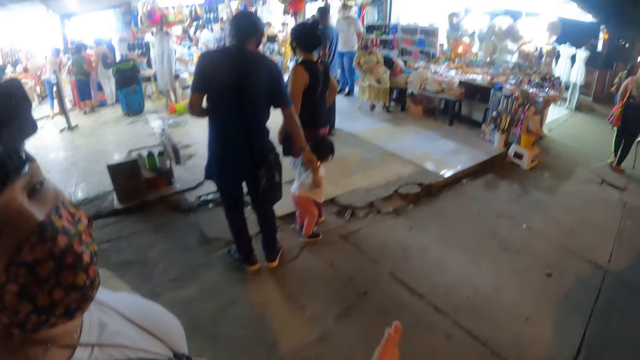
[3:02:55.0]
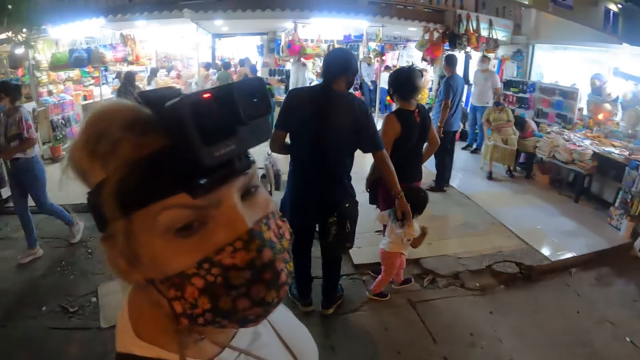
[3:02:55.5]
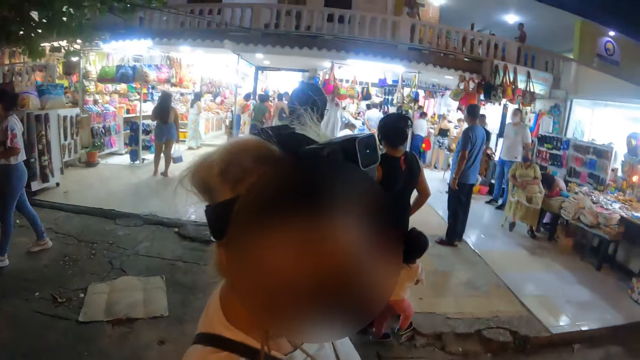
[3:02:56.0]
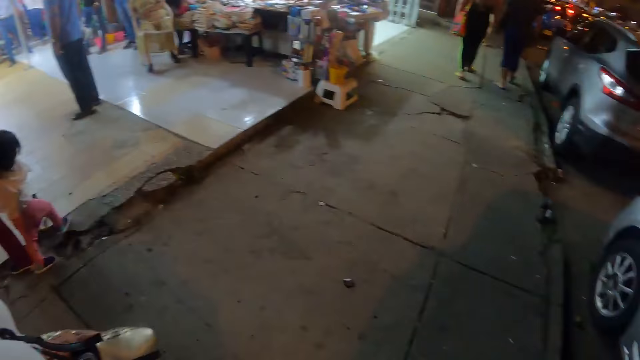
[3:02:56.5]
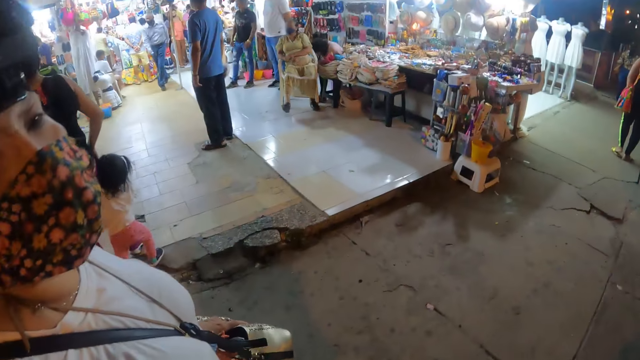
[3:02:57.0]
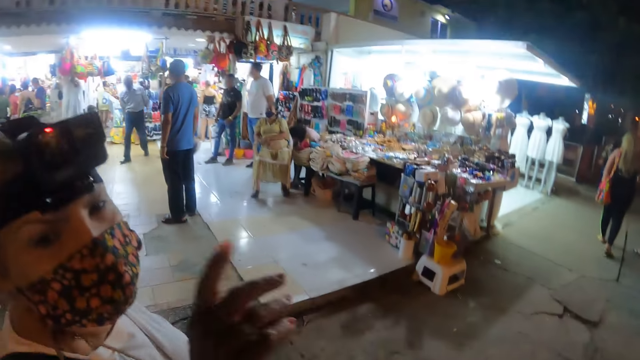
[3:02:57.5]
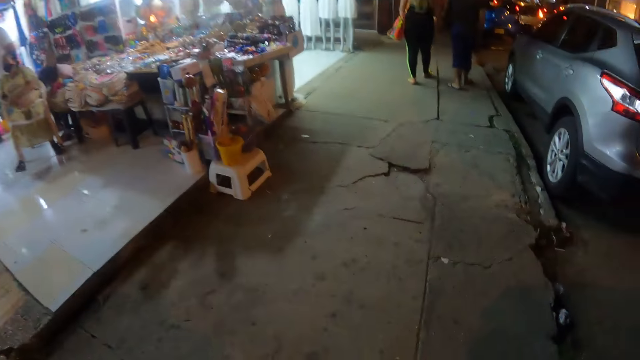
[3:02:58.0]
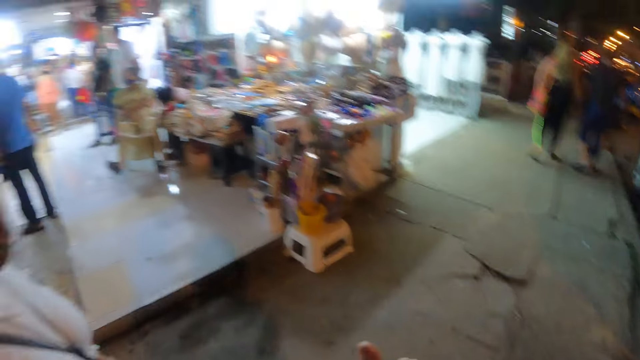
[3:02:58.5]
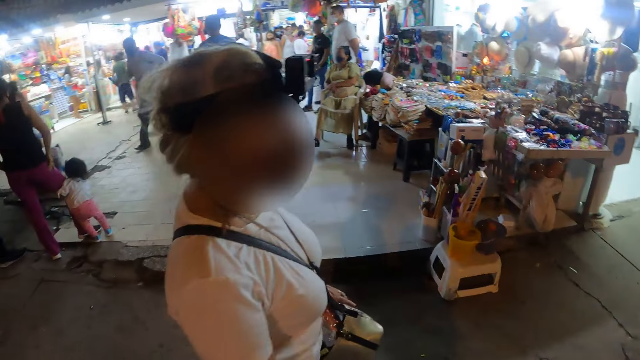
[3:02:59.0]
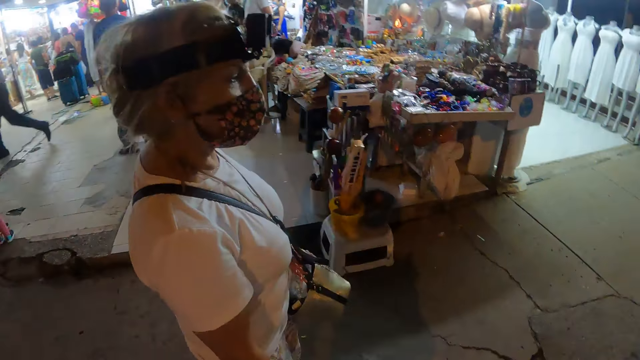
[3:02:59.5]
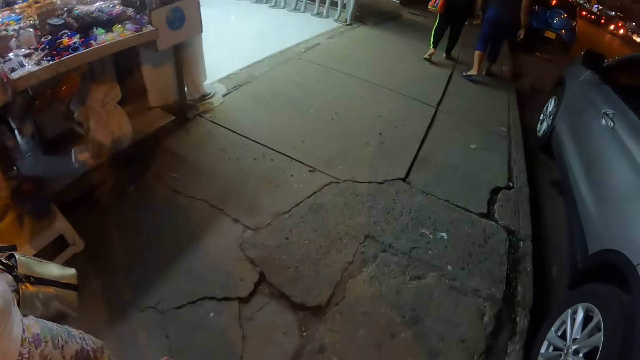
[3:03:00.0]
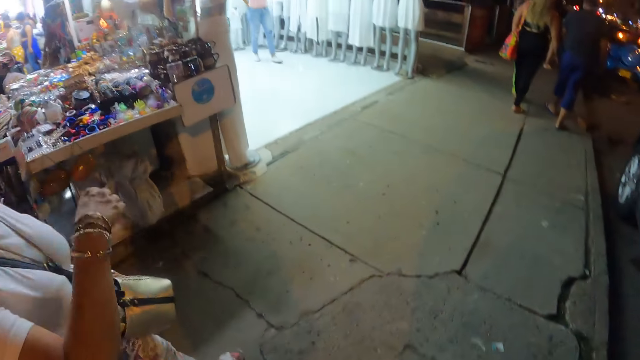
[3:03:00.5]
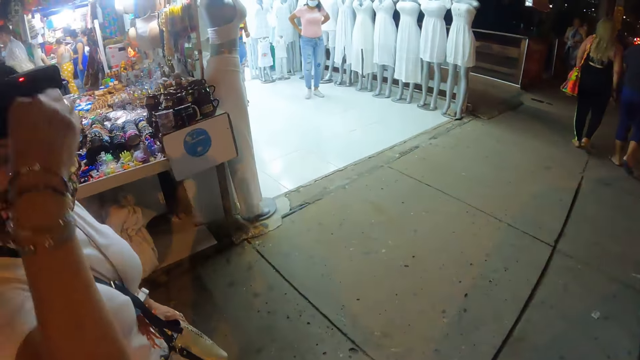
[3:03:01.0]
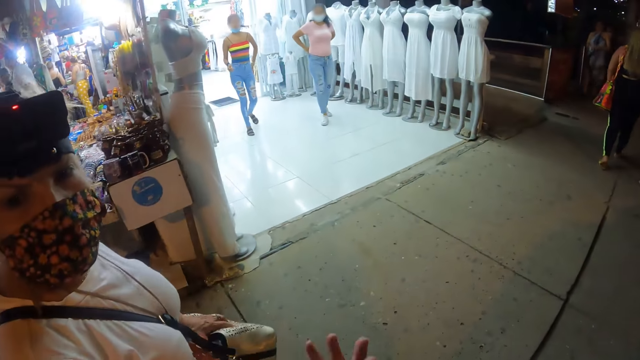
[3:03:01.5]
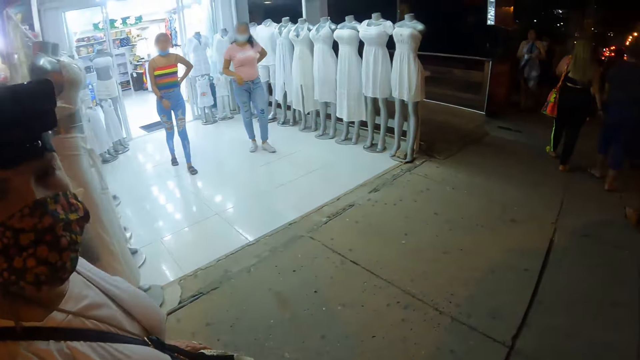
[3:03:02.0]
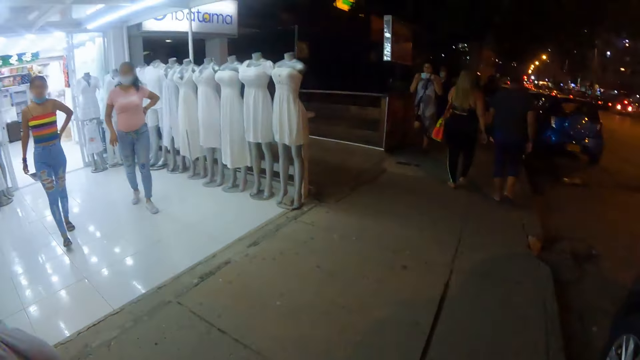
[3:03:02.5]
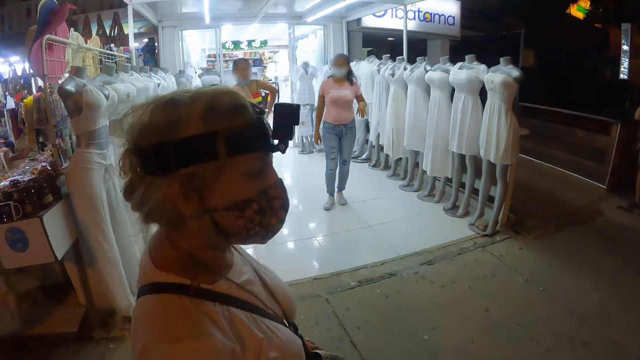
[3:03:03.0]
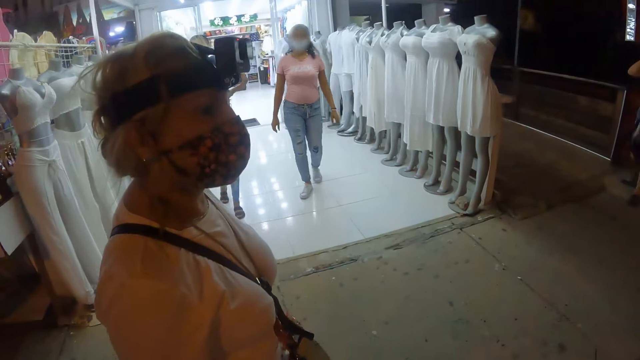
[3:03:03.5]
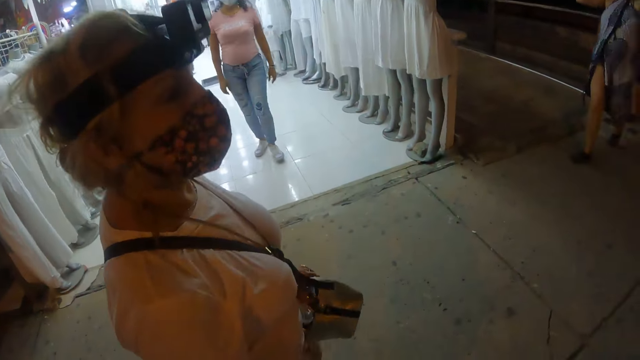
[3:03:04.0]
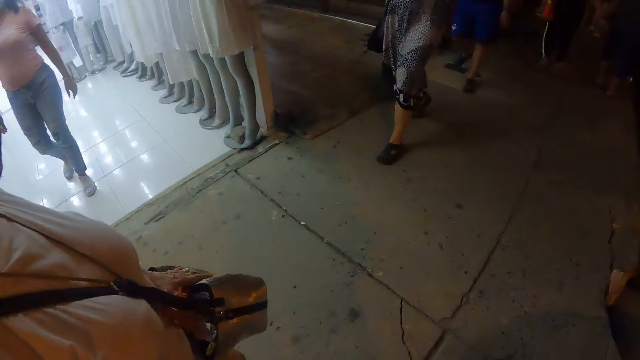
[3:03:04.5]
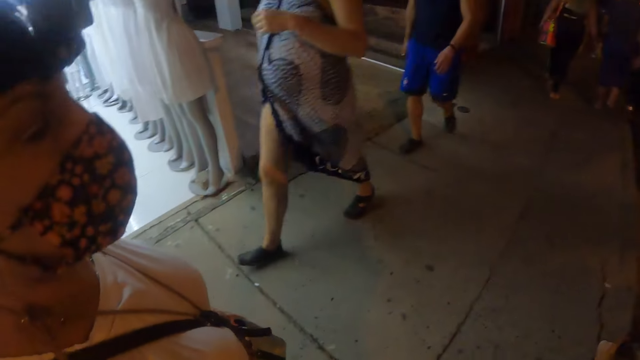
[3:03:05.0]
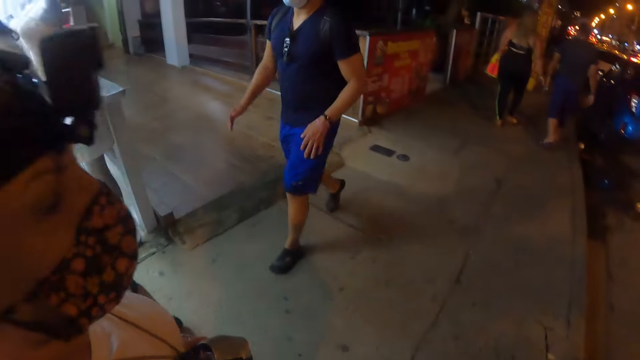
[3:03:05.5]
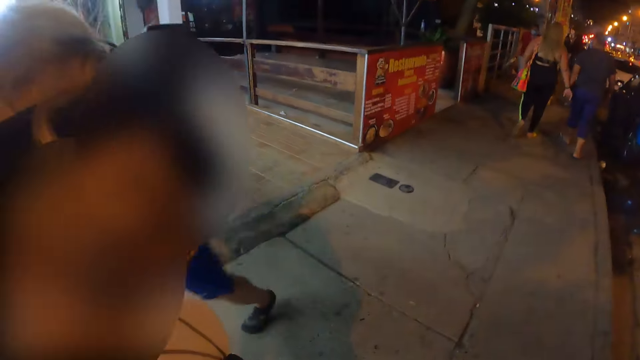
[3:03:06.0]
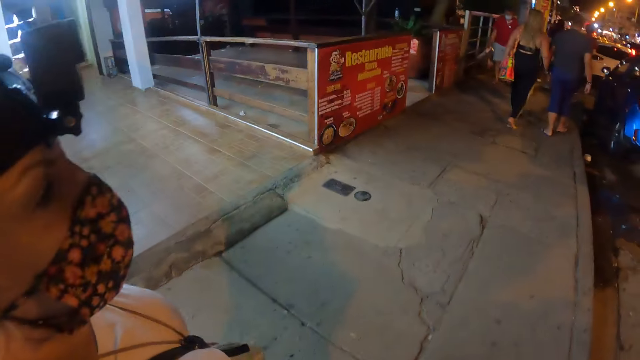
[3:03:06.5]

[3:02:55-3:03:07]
The camera wearer uses gestures. A woman uses gestures, walks around and moves a hand. The camera wearer moves a hand.

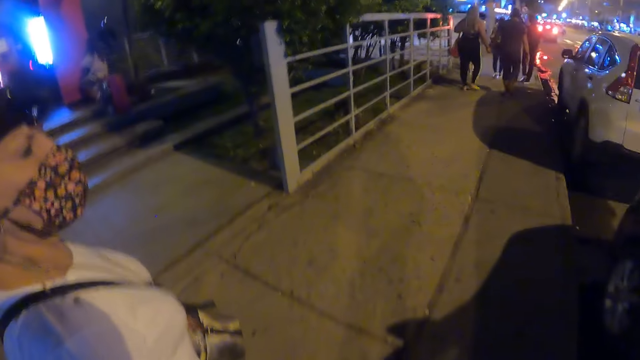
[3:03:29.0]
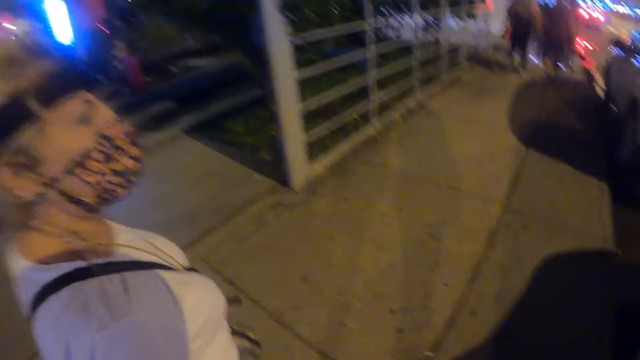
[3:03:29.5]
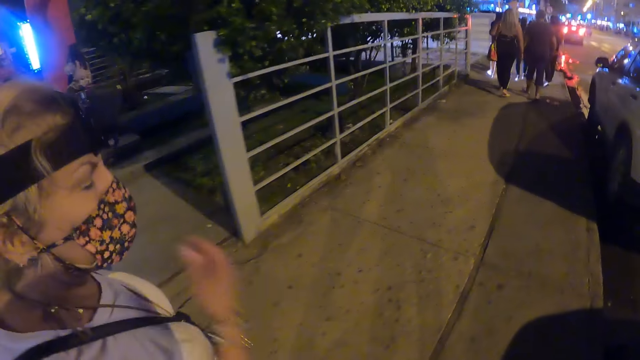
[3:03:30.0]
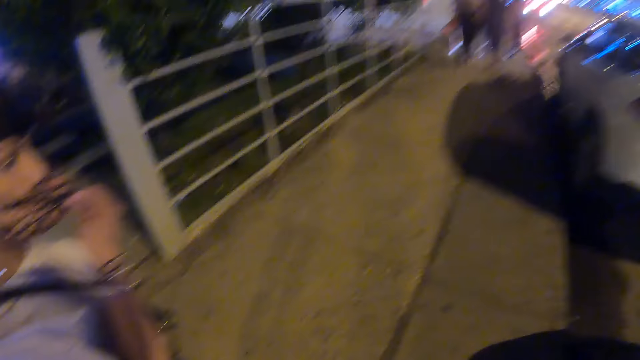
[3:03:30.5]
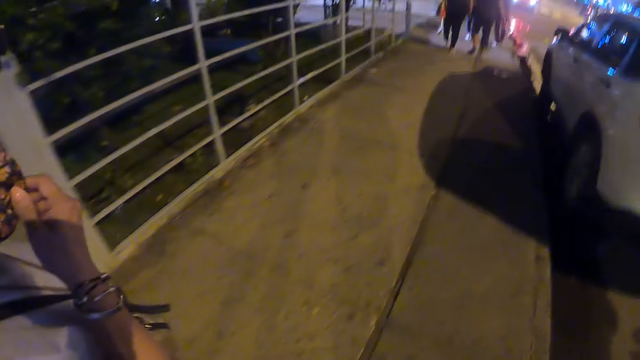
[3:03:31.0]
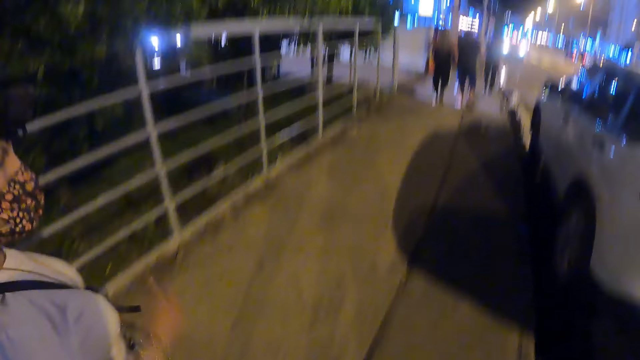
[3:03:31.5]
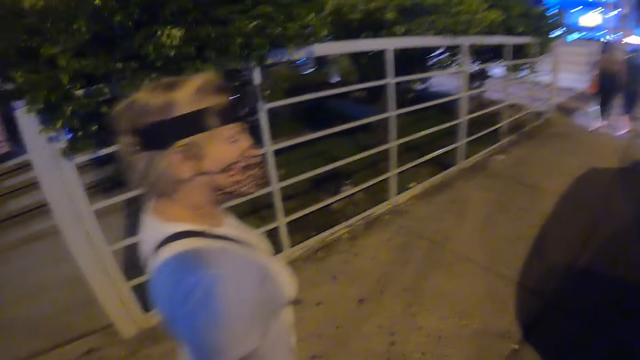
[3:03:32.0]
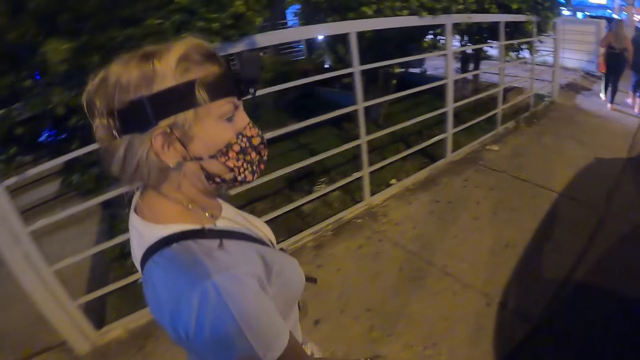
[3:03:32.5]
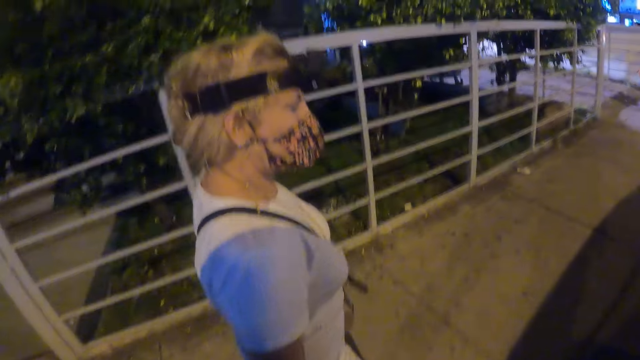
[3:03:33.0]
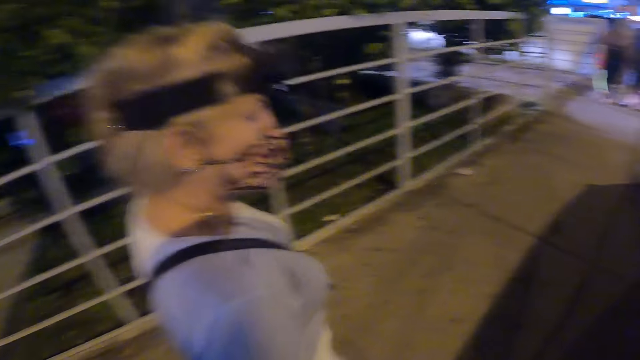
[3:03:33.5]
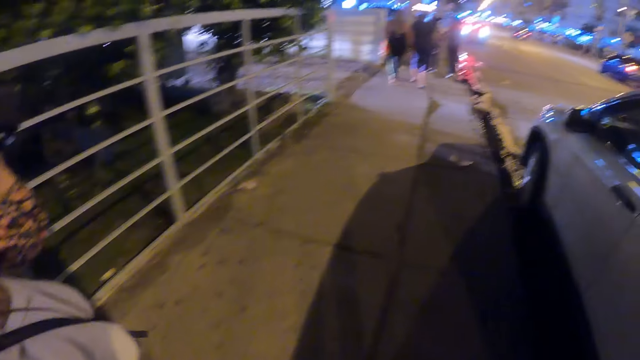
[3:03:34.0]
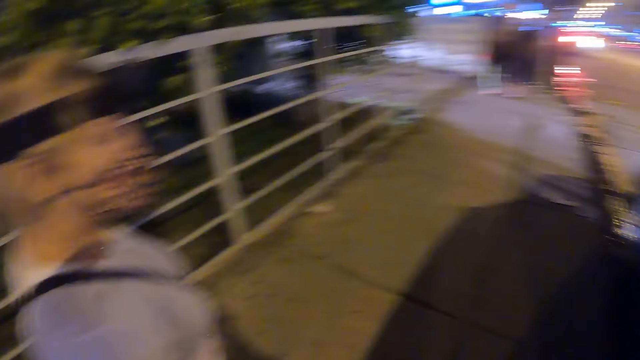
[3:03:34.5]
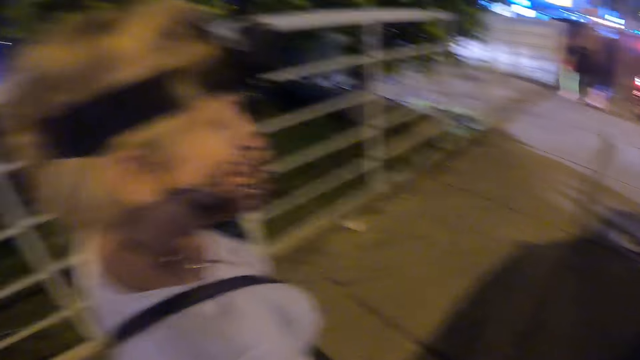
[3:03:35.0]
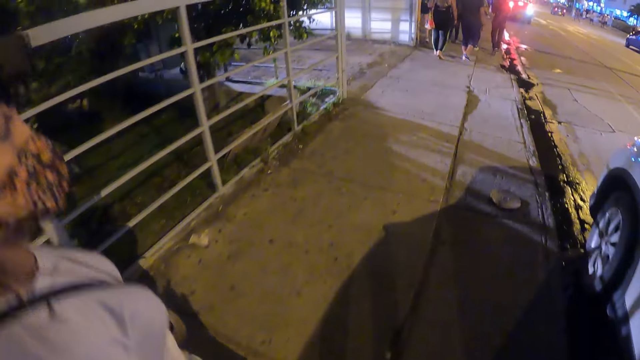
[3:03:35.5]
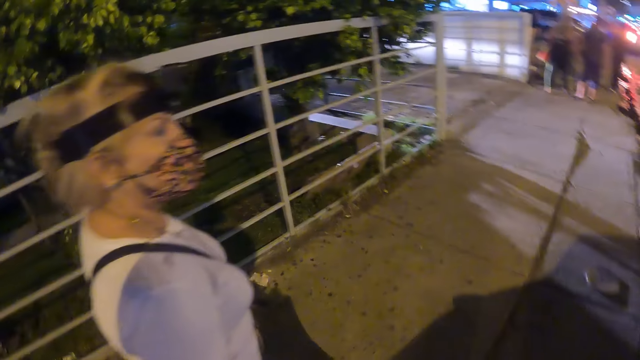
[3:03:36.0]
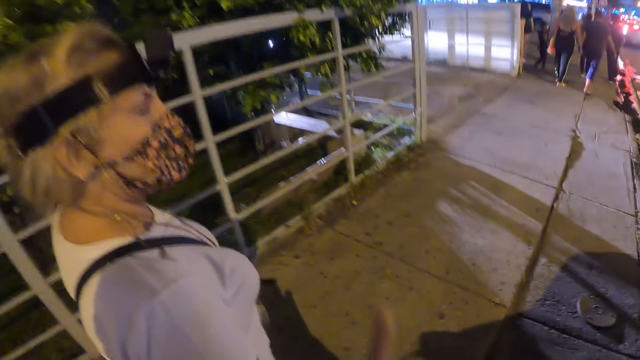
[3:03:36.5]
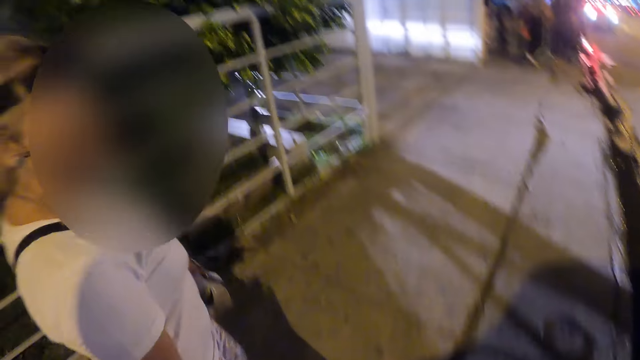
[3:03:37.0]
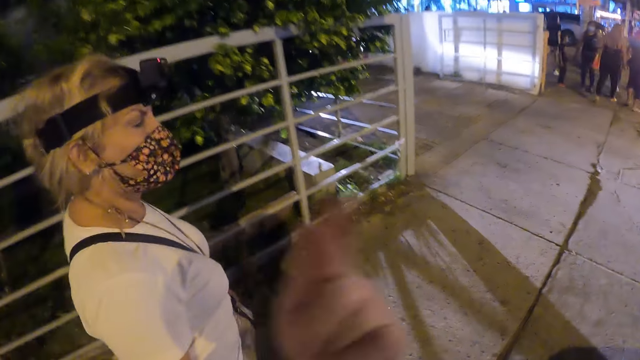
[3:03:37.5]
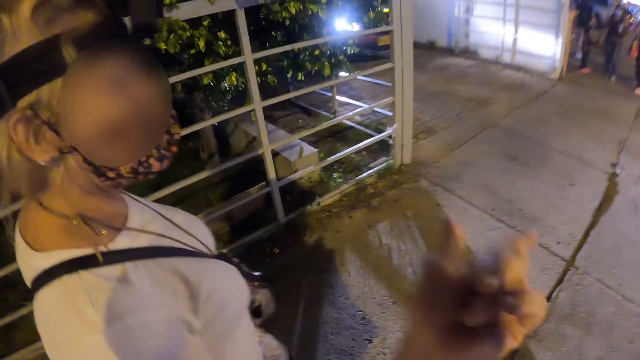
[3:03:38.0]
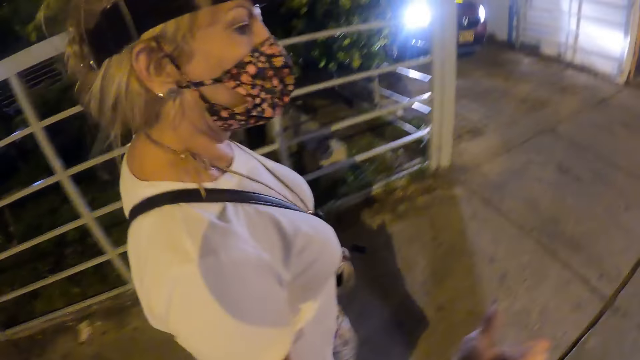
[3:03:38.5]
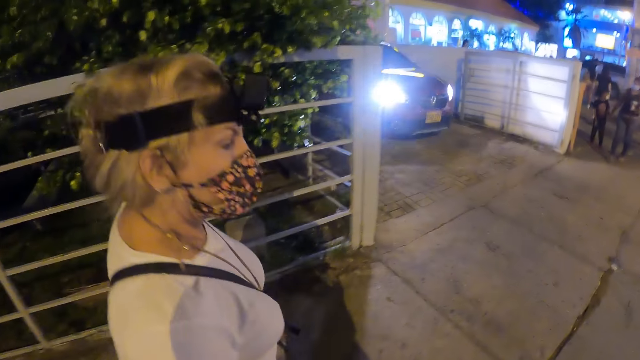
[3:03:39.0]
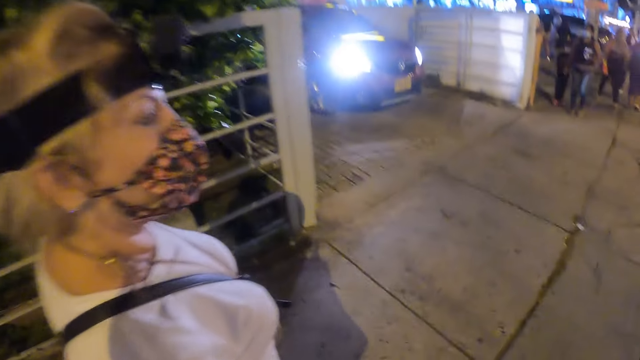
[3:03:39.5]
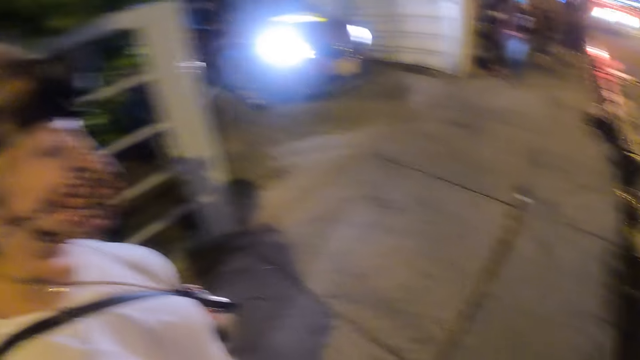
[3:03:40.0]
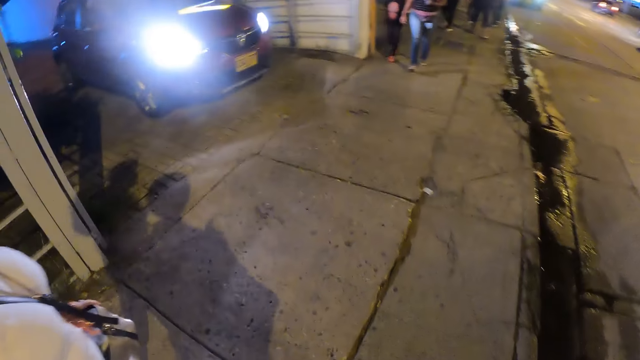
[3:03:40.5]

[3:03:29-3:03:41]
A woman touches the mask and adjusts the face mask. The camera wearer uses gestures.
